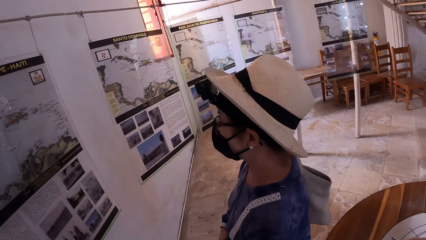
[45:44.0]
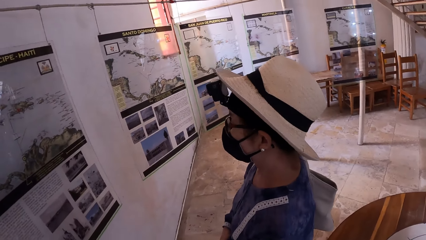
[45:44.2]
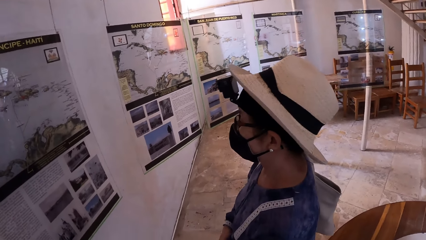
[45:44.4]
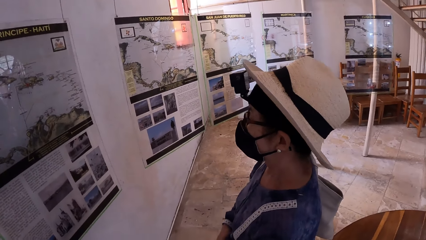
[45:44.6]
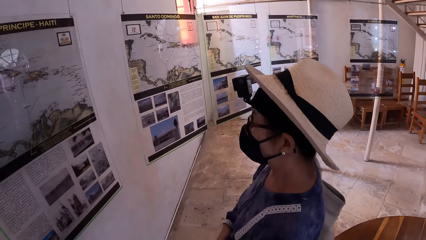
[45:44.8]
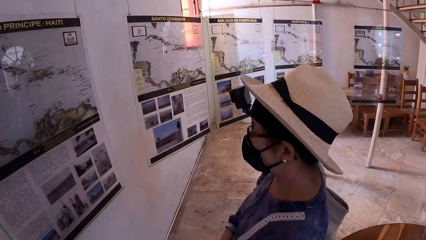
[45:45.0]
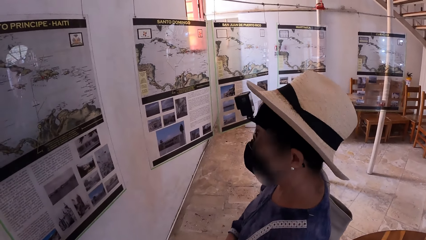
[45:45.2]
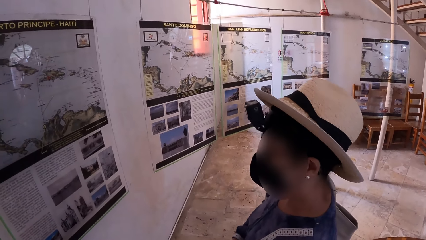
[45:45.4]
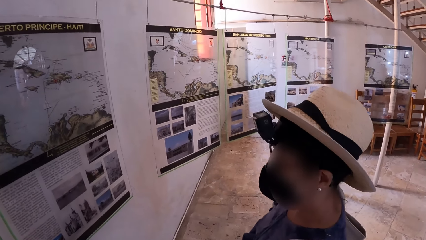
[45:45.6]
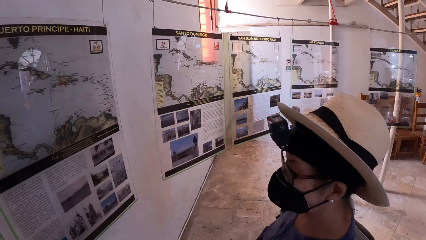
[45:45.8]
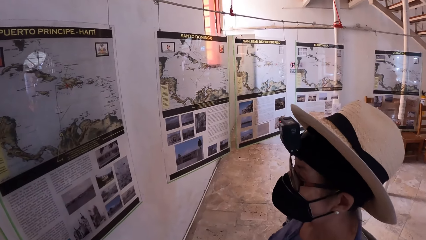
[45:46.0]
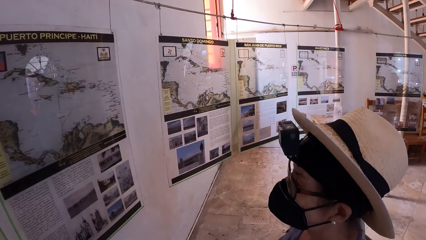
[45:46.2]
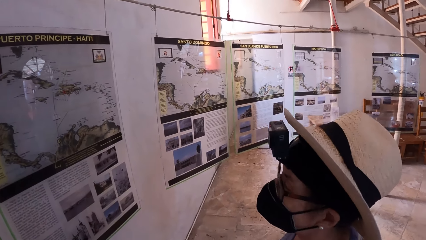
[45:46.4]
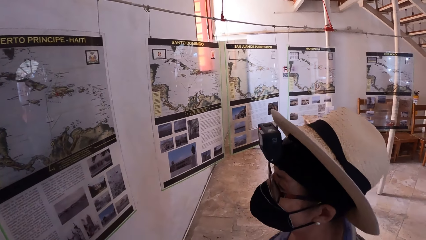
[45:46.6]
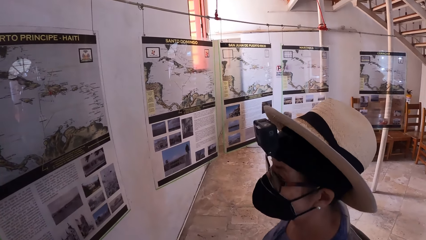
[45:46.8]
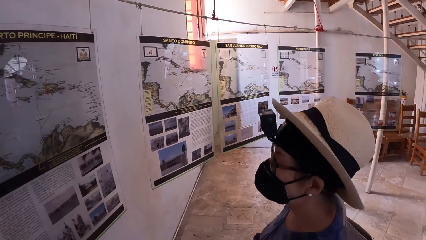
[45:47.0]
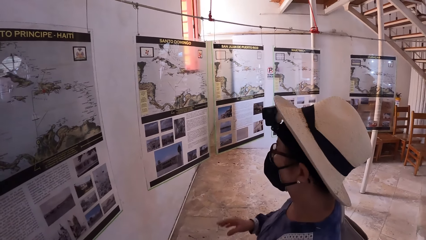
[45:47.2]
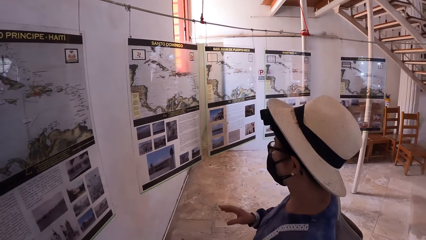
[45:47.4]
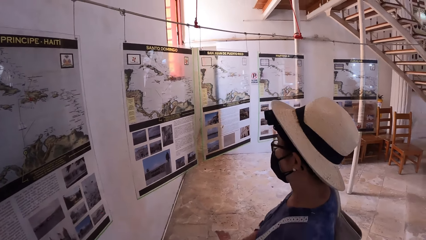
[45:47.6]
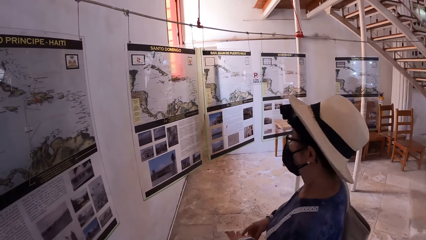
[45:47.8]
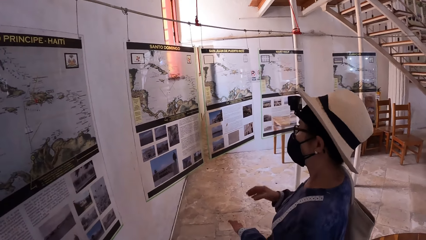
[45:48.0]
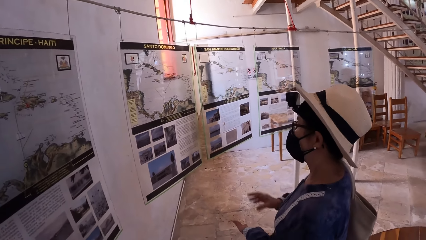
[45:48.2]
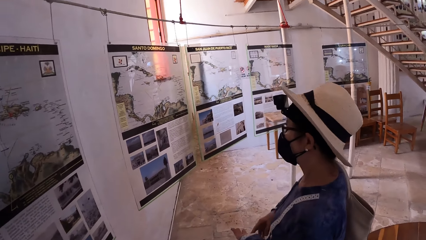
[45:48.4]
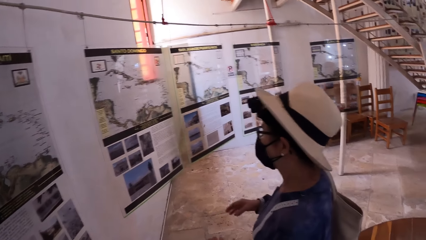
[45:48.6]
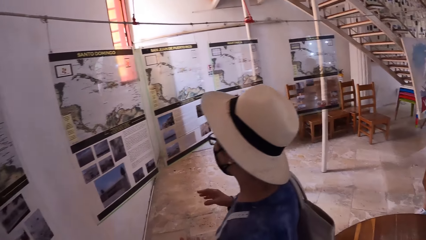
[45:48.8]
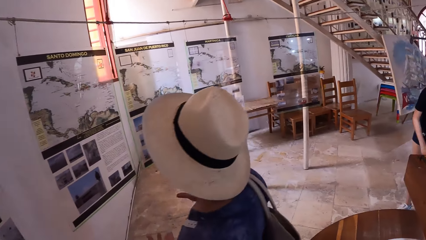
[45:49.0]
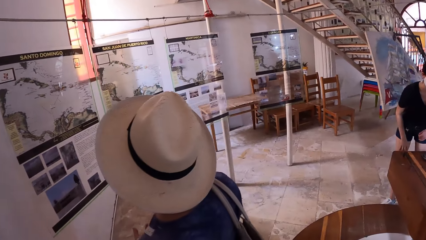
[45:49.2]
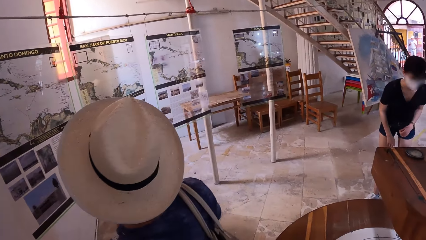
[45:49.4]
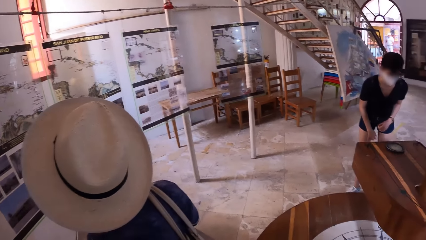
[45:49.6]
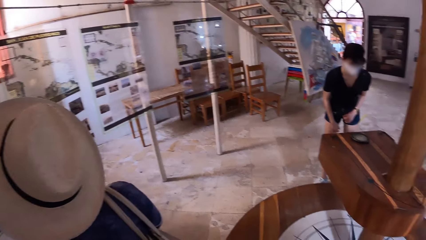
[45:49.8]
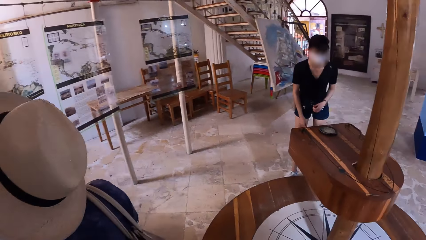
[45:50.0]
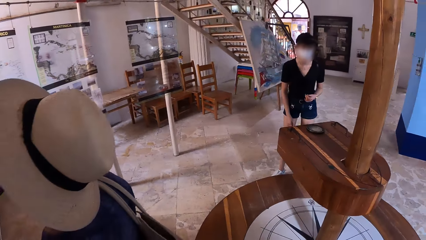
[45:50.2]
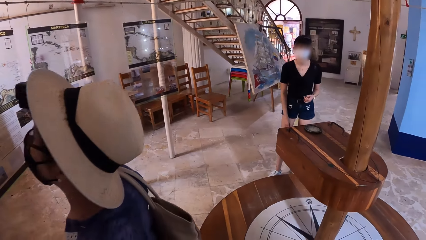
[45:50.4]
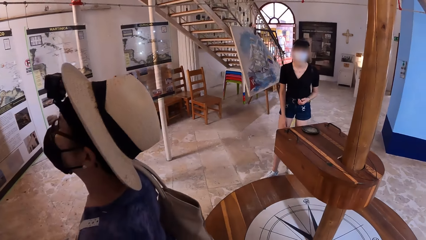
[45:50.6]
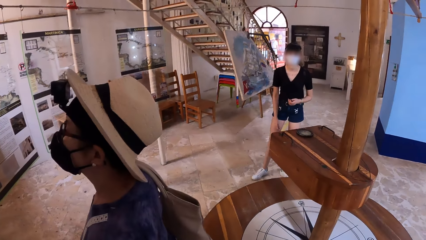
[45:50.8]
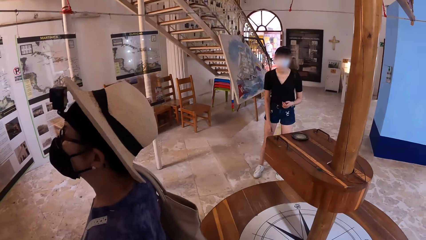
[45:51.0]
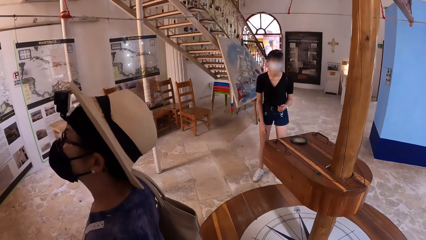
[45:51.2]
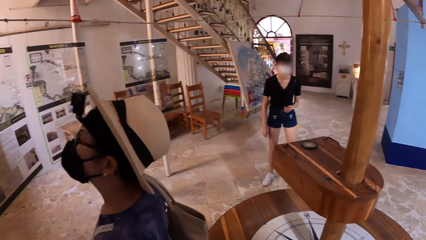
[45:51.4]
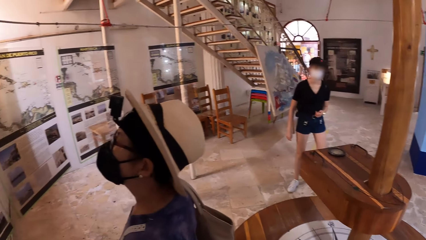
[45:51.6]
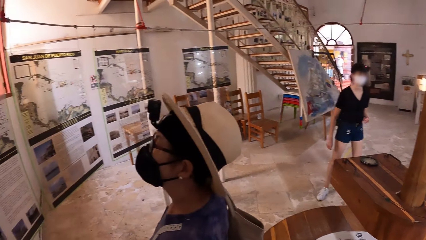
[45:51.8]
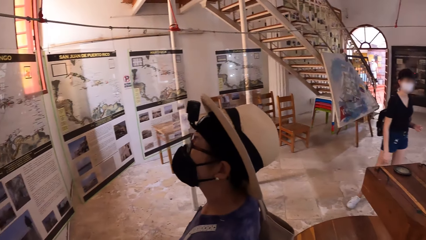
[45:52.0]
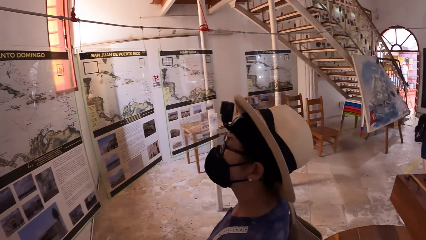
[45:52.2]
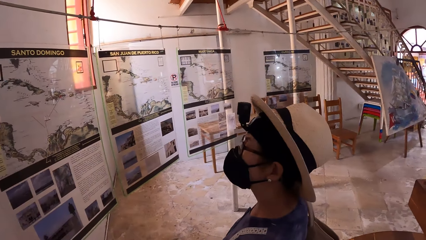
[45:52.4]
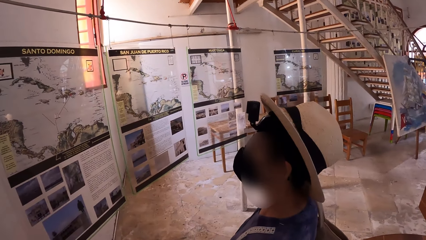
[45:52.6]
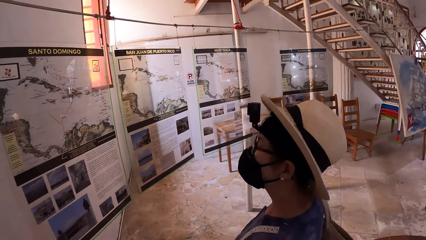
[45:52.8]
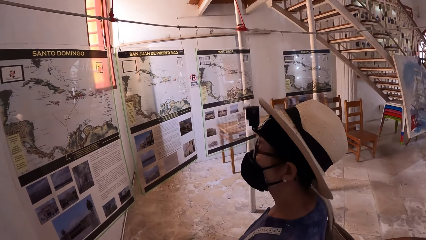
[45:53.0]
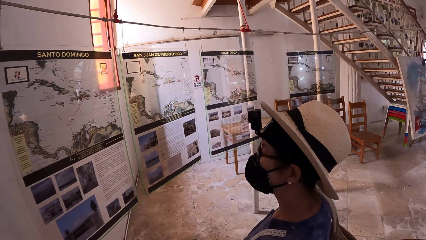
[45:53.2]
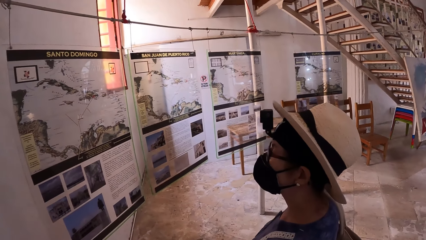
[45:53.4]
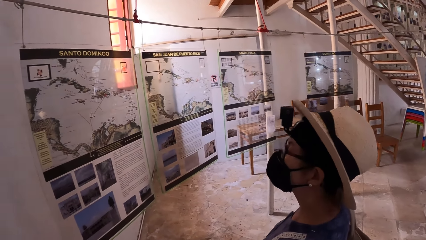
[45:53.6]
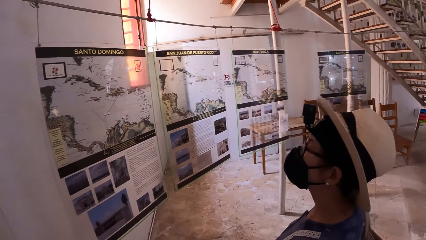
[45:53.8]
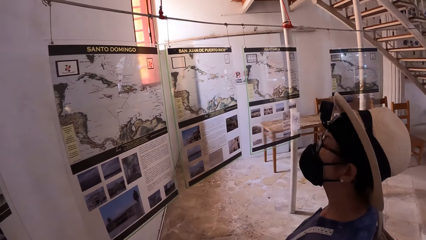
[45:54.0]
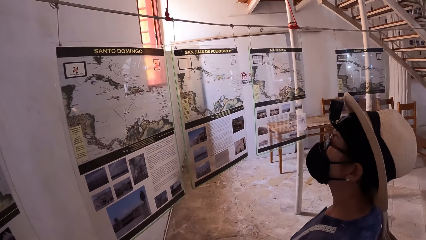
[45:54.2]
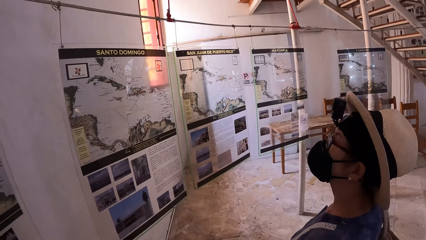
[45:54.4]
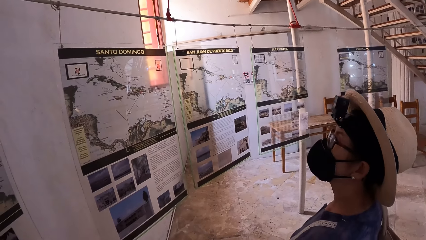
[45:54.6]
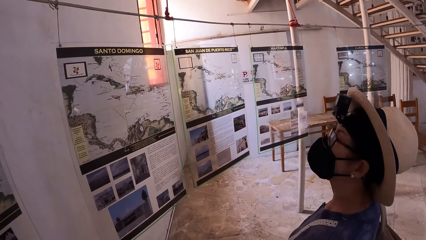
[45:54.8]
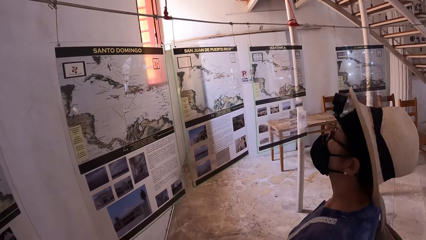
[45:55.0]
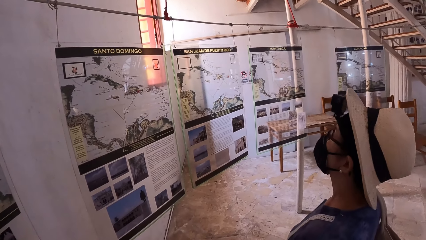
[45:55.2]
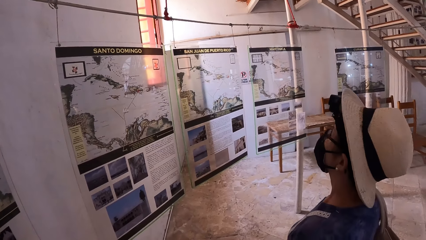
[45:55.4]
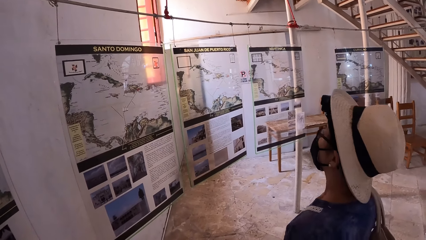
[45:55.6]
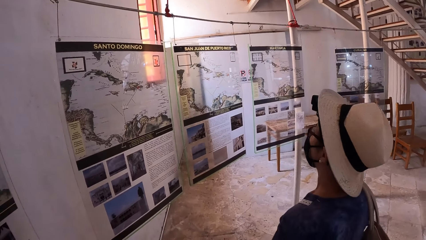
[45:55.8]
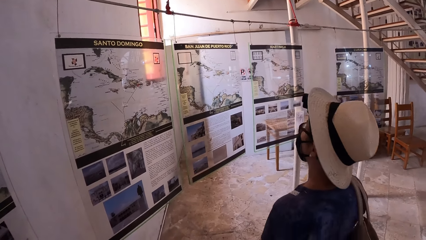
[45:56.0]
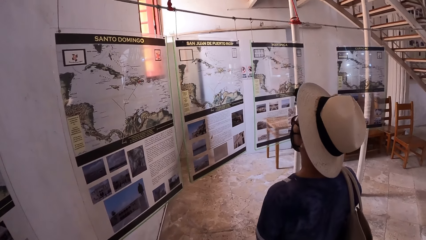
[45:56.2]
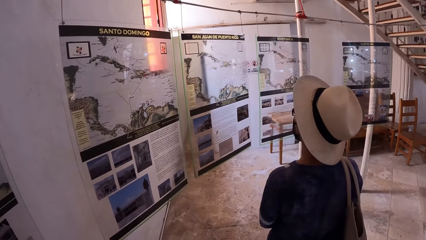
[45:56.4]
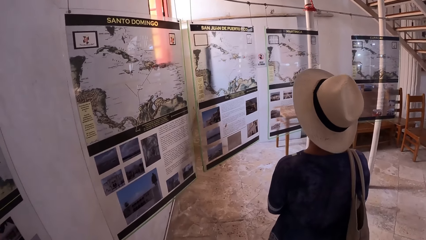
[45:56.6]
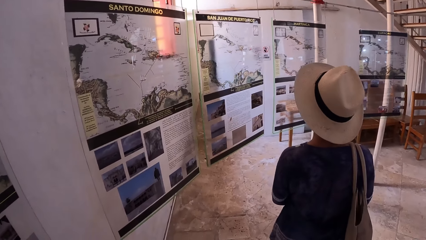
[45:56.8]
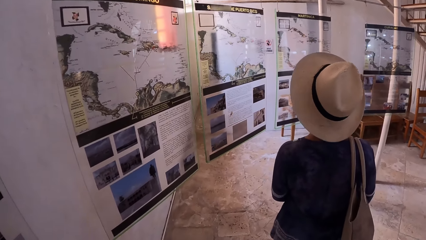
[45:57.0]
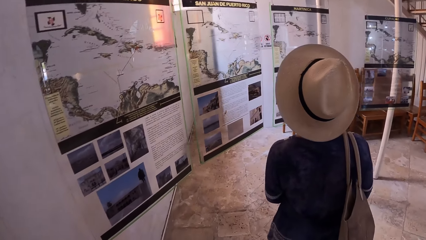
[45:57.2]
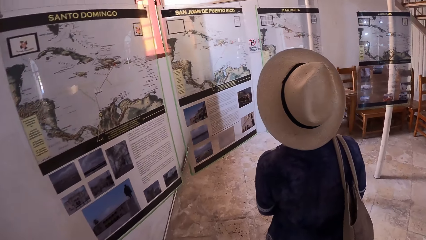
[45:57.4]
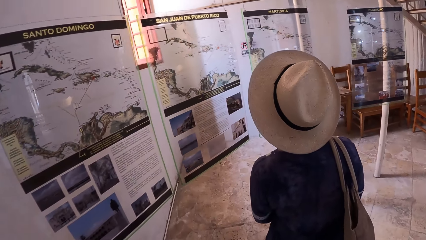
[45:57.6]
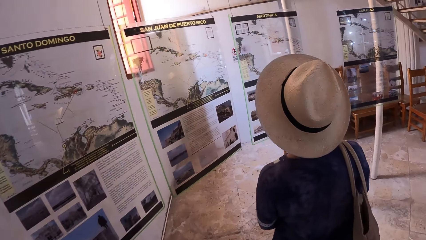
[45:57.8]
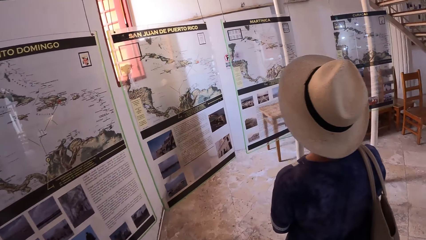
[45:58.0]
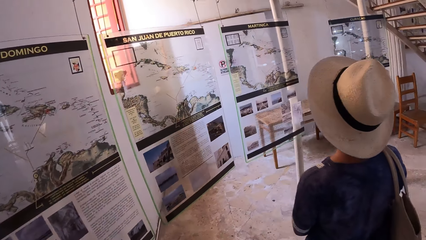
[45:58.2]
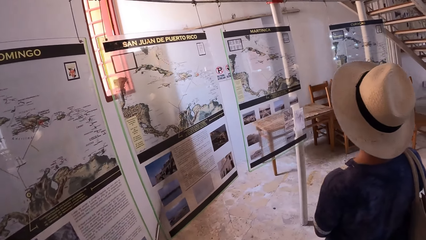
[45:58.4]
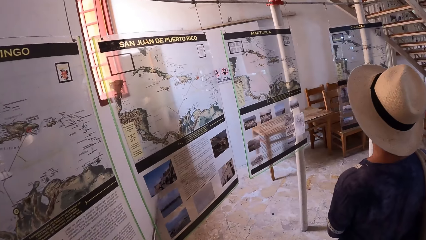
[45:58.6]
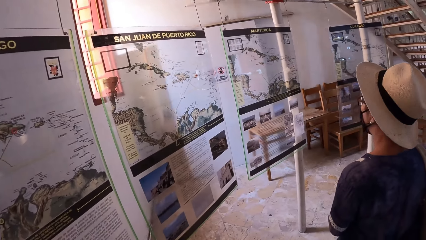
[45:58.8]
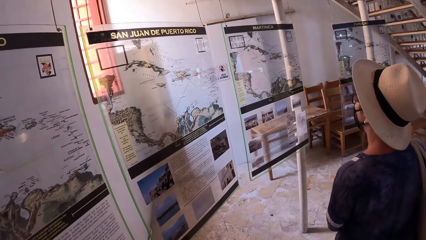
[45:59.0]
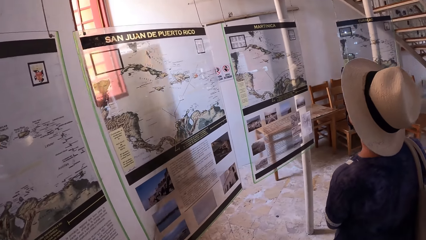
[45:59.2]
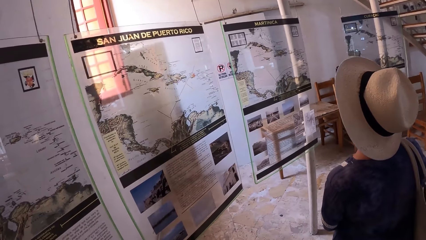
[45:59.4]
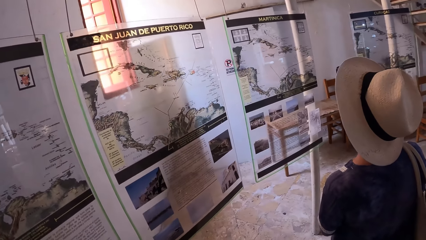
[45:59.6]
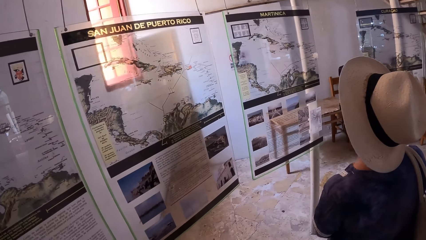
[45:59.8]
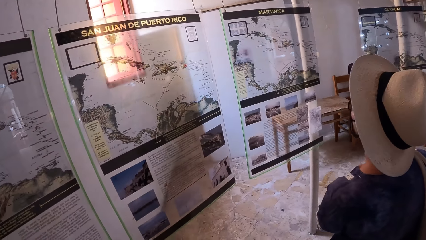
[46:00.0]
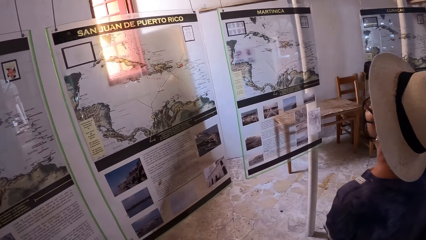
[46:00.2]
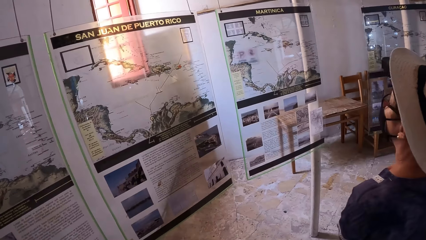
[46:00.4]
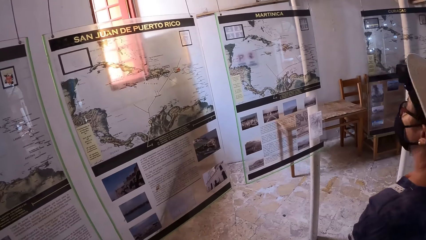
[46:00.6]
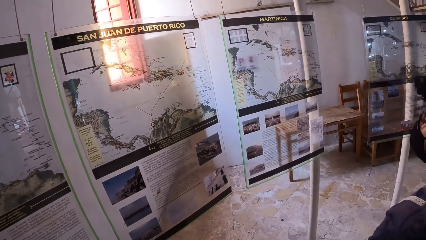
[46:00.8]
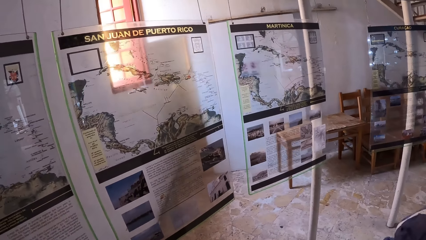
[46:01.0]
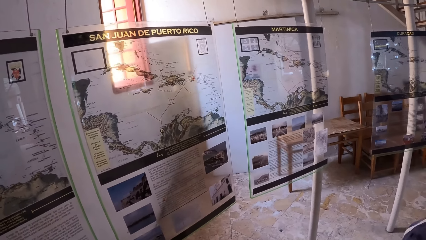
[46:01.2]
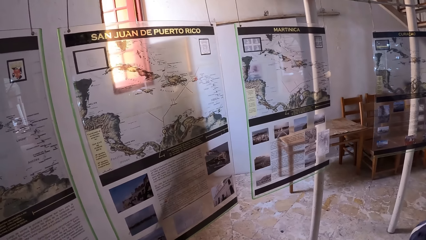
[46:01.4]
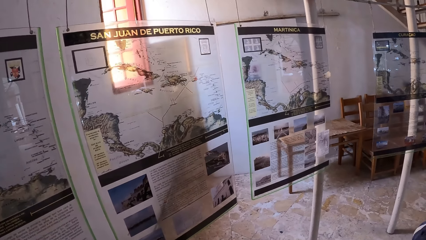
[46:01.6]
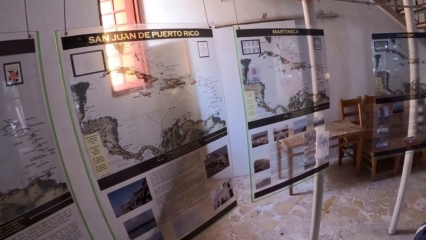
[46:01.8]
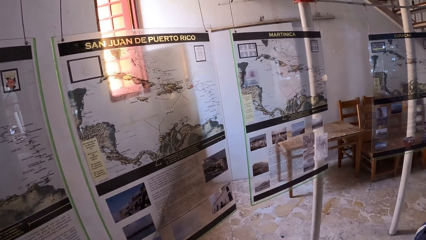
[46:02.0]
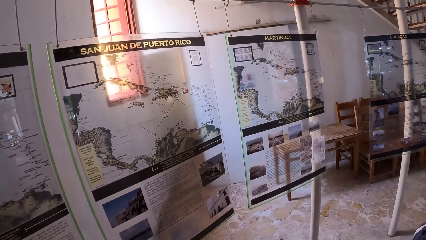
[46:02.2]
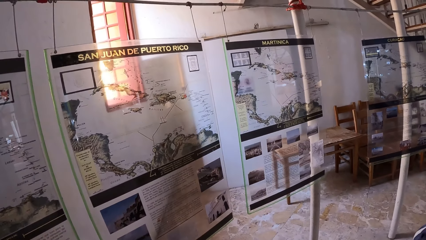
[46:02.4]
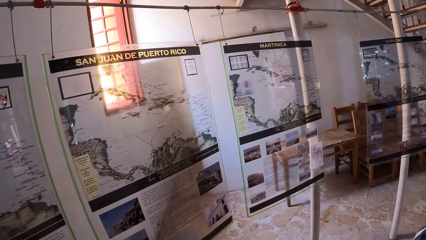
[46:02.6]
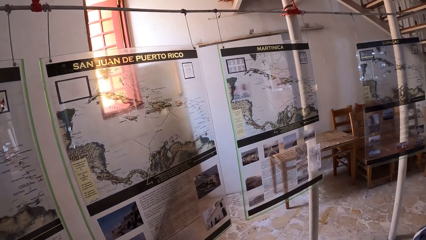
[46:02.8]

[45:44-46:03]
A lady moves around. Another lady moves around. The first lady moves around.
